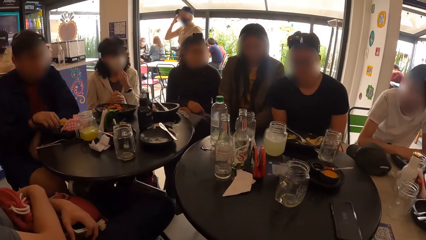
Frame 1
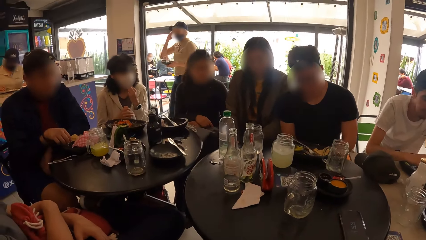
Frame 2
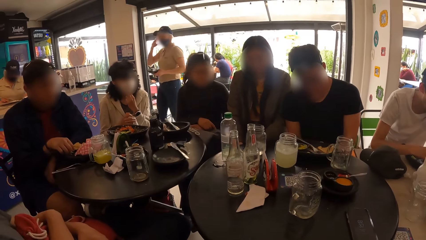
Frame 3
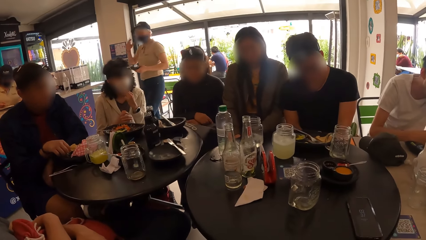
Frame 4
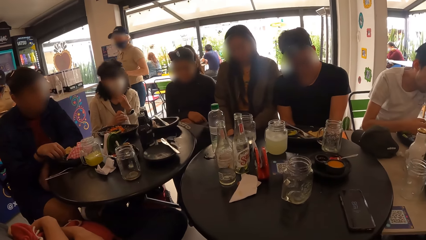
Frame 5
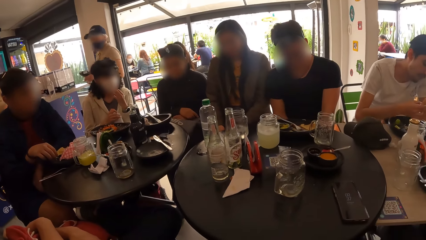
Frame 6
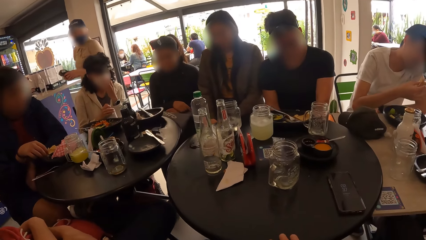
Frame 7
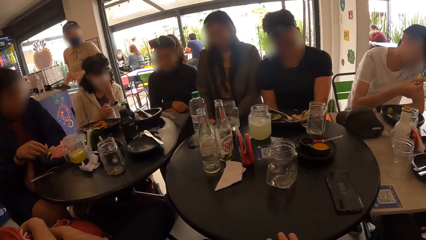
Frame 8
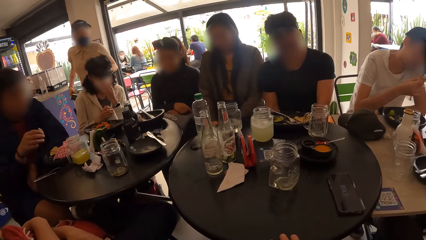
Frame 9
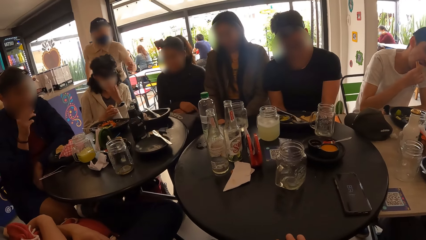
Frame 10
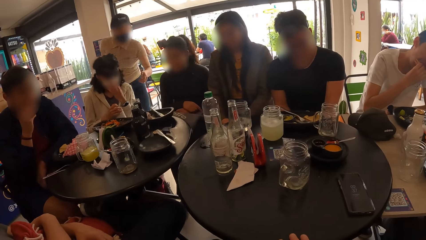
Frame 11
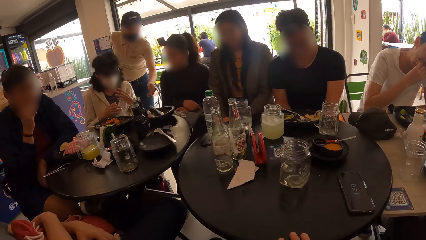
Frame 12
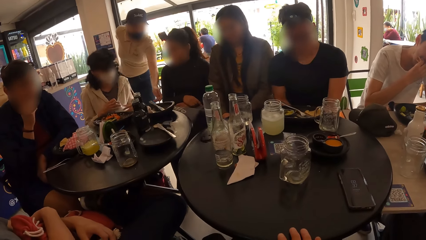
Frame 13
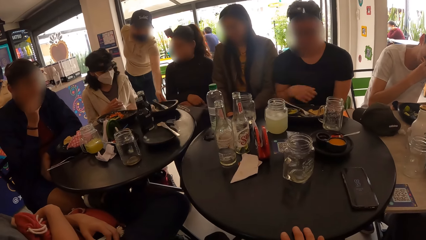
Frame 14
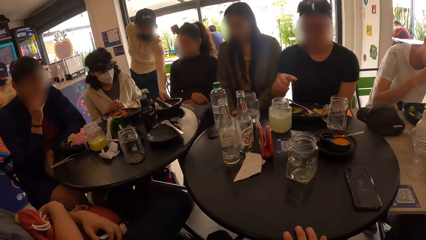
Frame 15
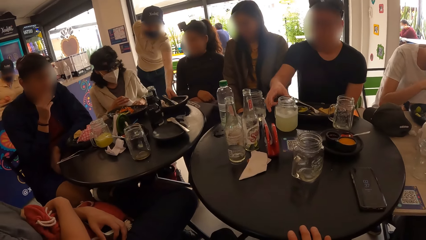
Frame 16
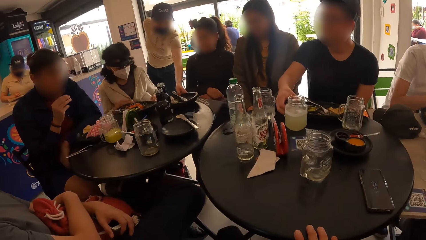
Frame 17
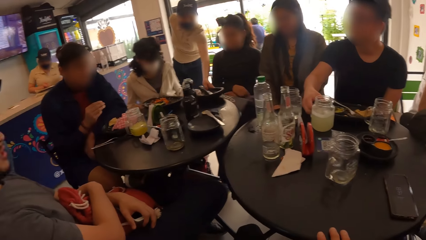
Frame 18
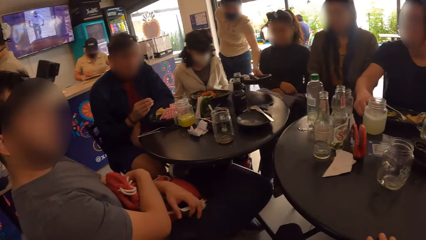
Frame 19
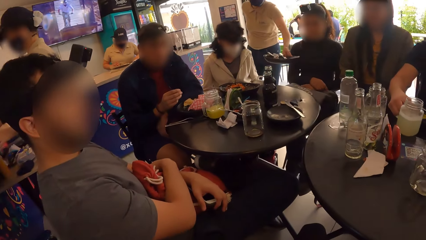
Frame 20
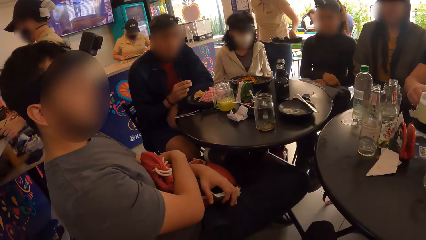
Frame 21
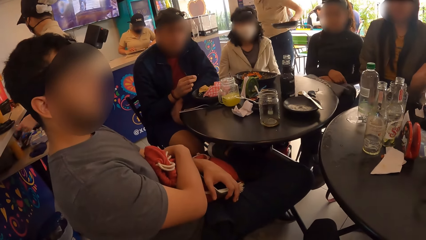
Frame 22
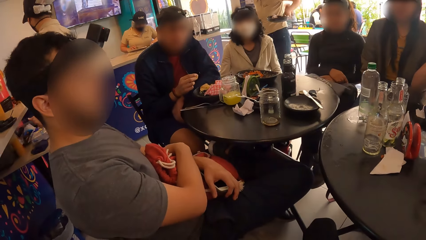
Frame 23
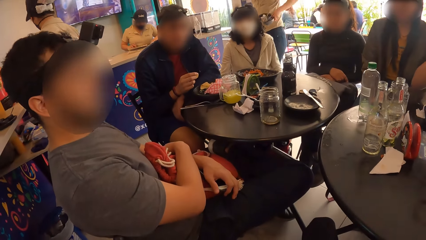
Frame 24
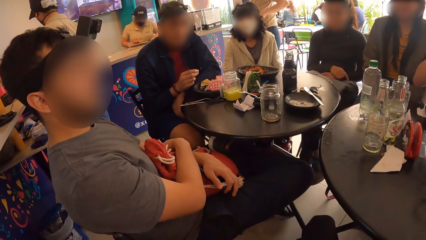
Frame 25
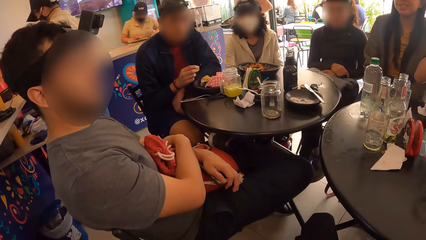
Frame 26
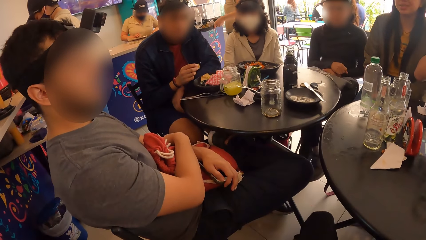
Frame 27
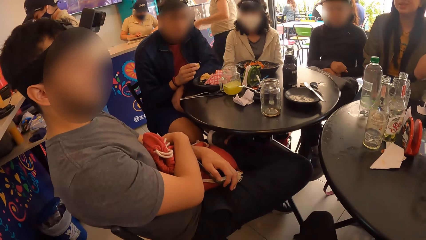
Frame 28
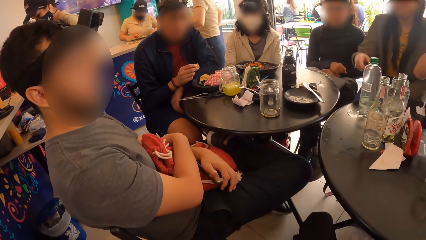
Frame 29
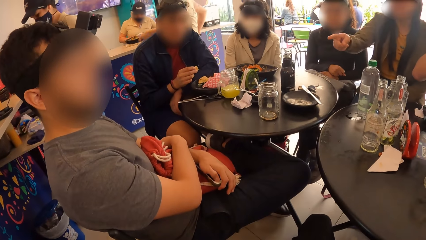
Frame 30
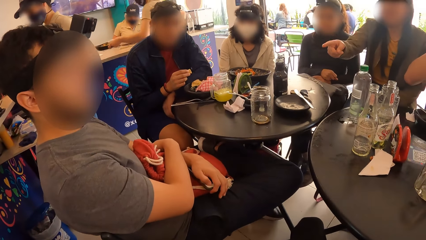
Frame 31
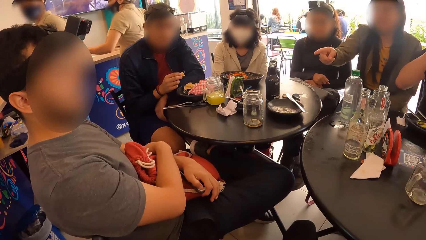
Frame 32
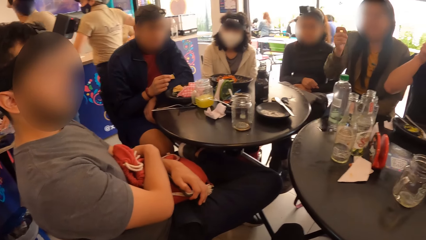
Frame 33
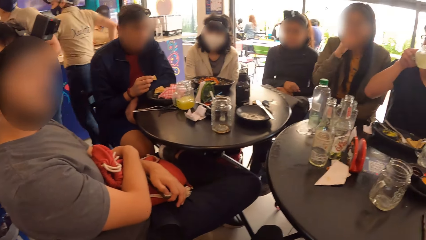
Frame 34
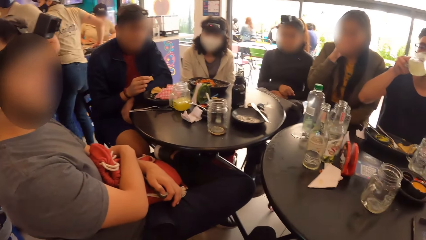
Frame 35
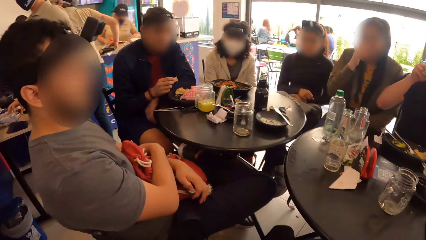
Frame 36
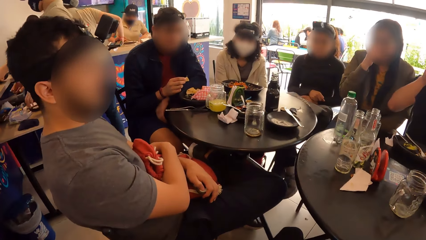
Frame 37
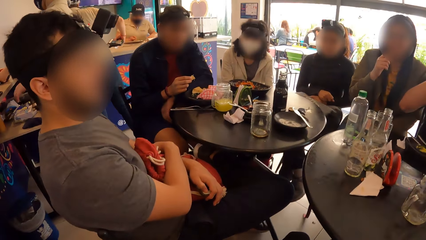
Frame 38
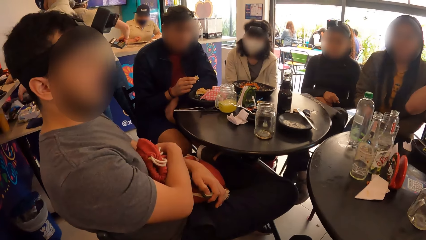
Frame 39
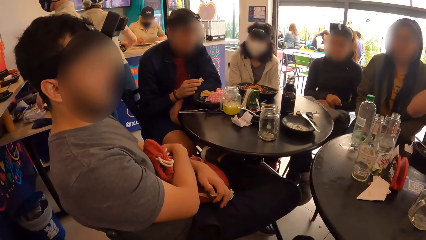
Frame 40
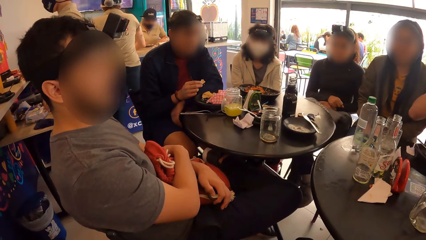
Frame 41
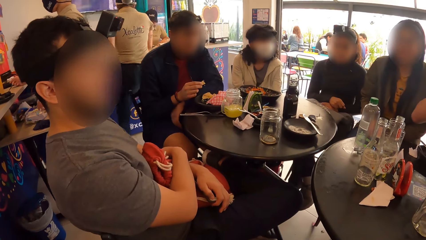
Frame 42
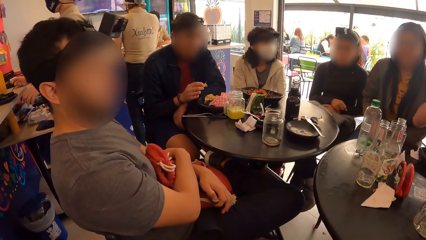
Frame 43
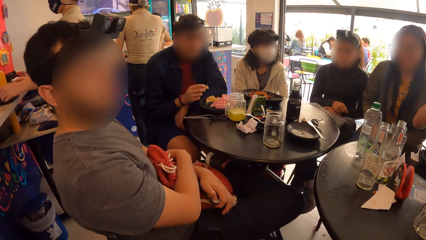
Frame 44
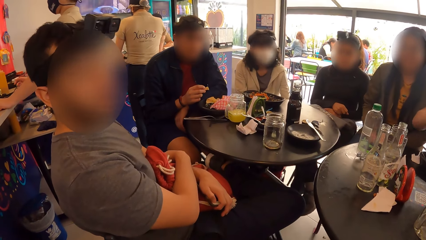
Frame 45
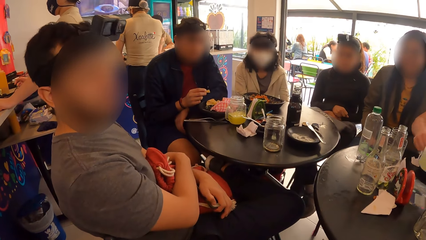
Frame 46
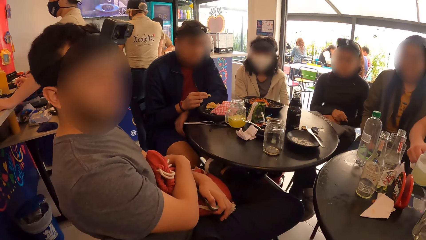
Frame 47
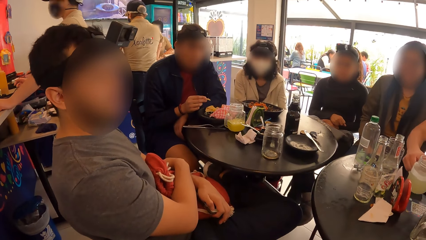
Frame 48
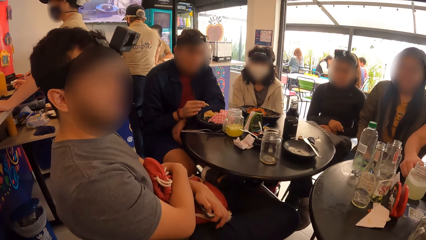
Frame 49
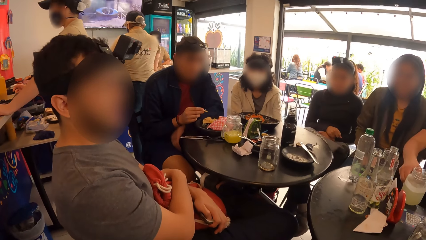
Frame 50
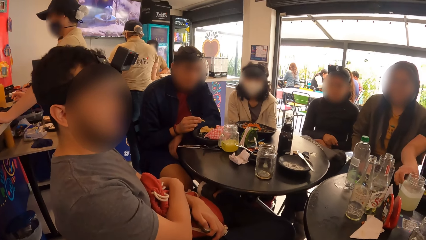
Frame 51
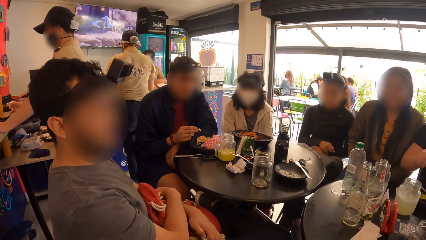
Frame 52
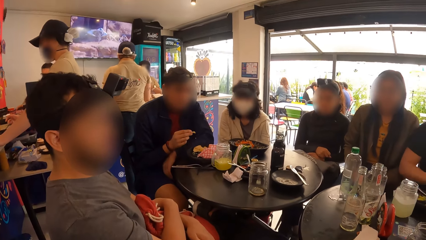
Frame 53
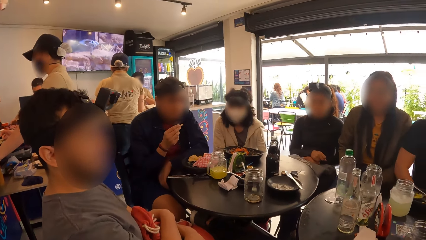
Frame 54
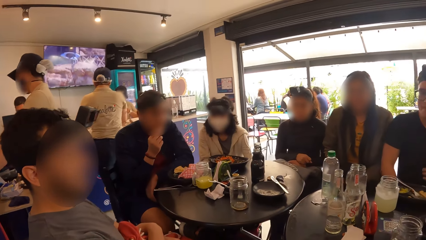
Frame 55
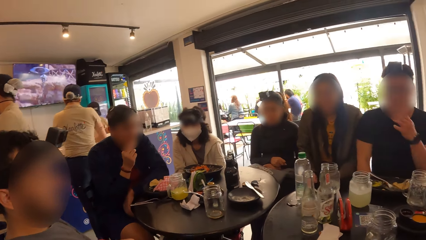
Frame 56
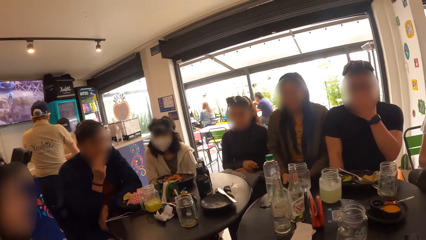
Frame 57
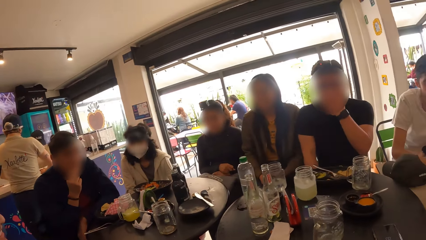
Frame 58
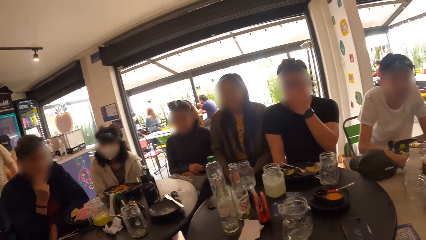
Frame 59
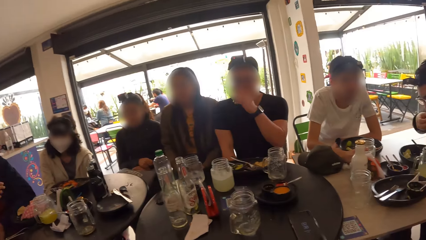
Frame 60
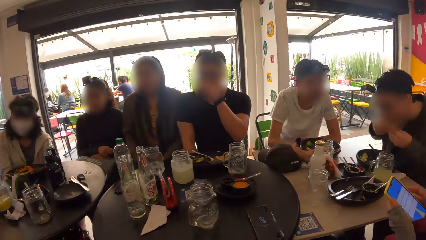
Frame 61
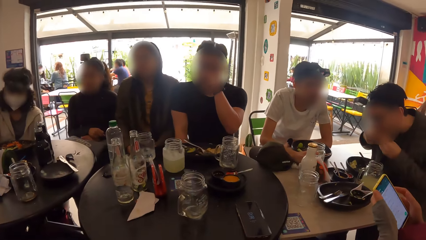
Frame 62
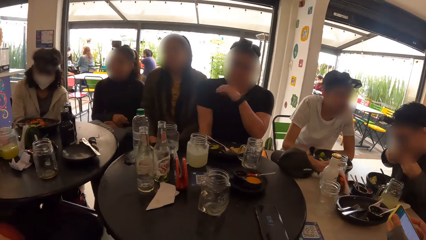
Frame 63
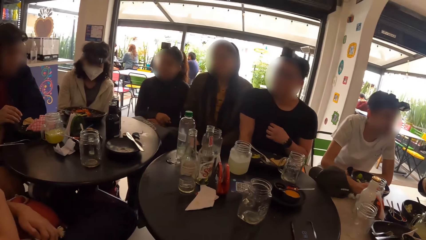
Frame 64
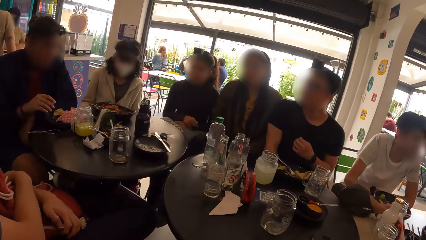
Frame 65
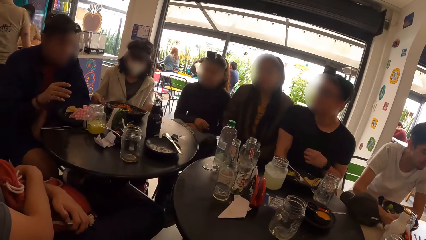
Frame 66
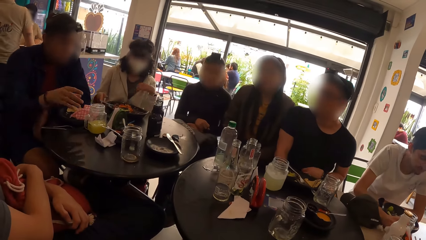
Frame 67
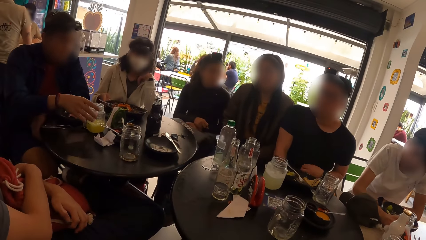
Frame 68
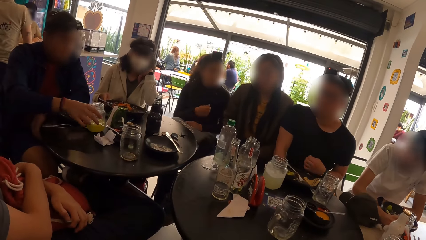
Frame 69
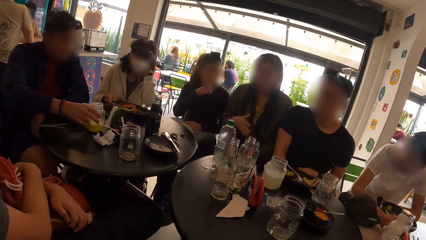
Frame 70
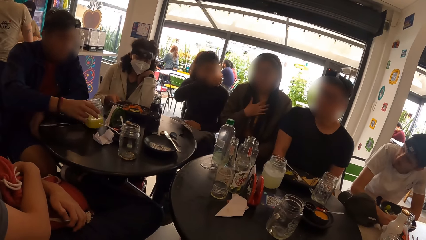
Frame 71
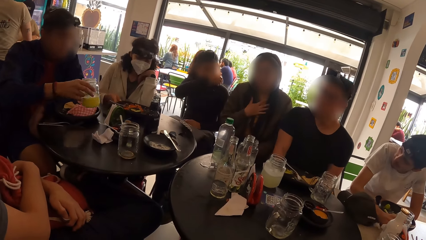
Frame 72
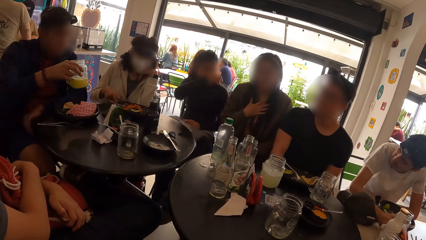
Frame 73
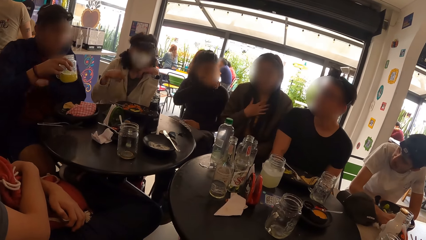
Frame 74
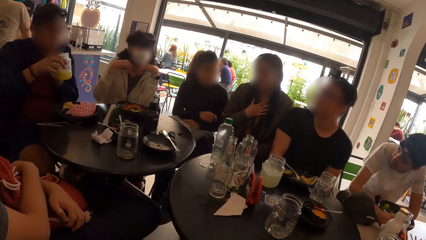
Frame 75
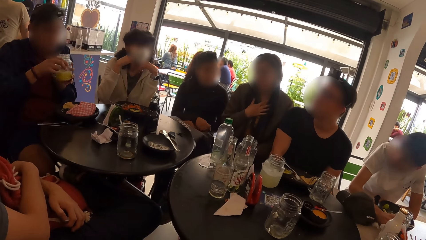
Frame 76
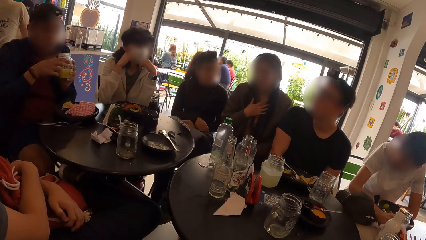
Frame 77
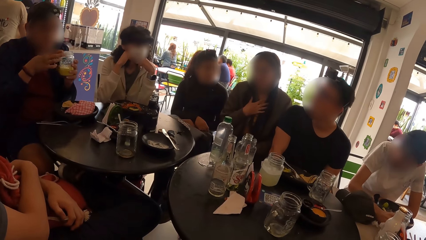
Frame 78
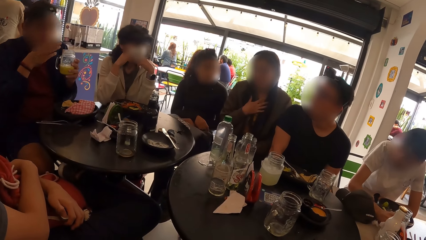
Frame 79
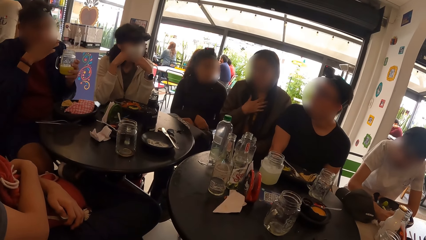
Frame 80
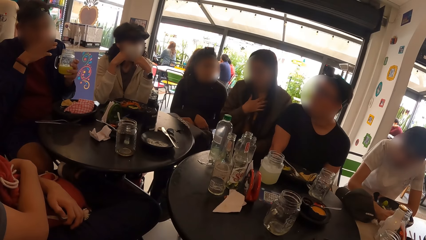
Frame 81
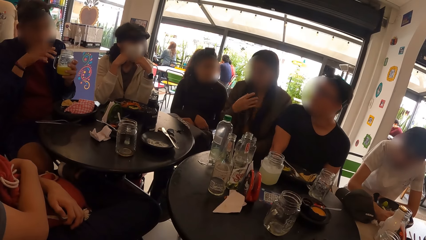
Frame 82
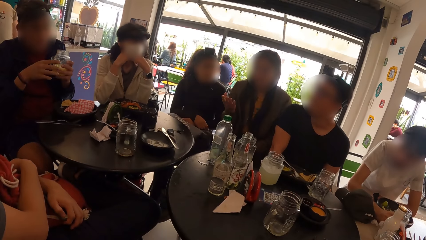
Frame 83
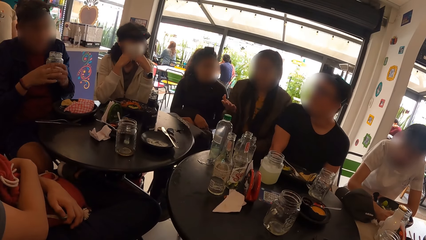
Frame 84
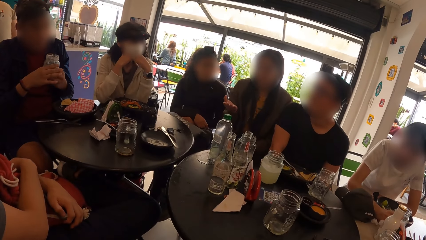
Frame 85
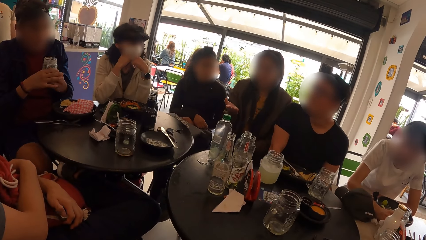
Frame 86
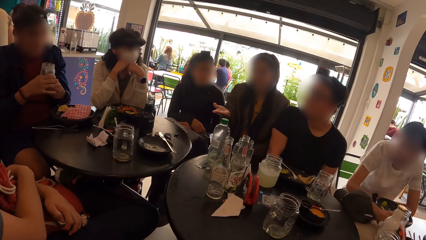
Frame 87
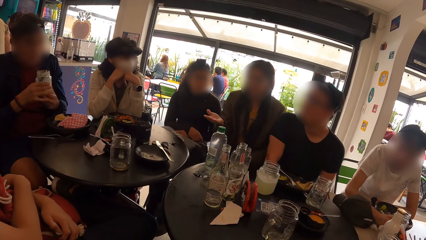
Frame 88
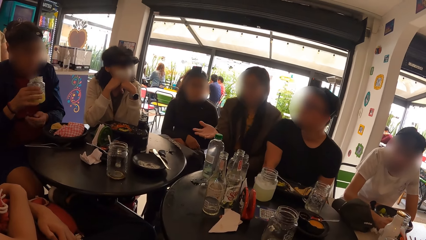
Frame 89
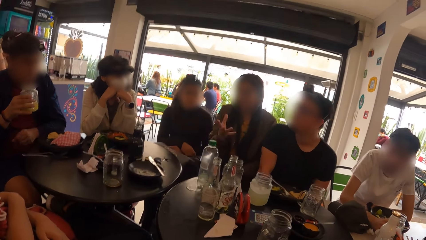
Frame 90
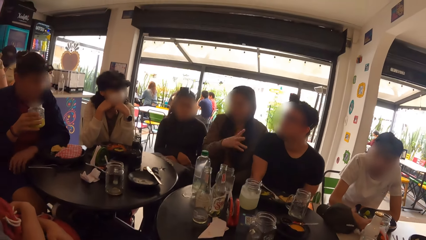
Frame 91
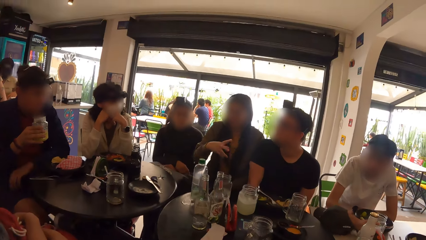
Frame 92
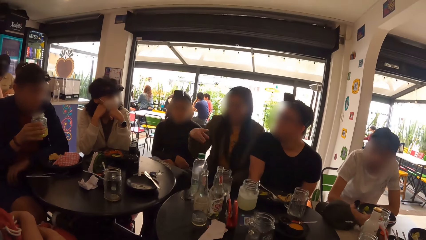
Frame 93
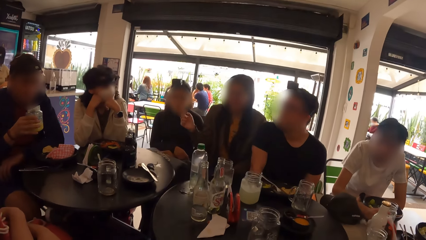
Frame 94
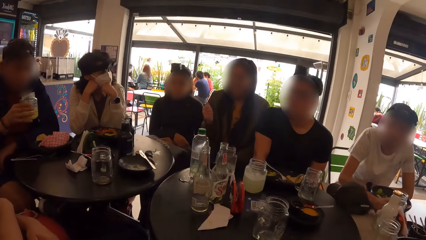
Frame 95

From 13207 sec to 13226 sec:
A woman clears the plate in front of another woman with her left hand. A man picks up the glass cup with his right hand, drinks from the glass cup in his right hand, and places the glass cup on the table with his right hand. A third woman operates her phone with her hands. Another man picks up a glass cup from the table with his right hand and holds the glass cup with his left hand. The other man cleans his mouth with his right hand. The other man holds the glass cup with his right hand.
